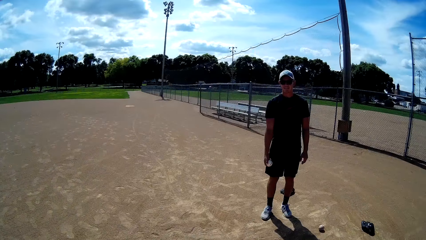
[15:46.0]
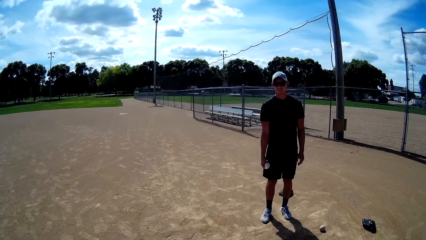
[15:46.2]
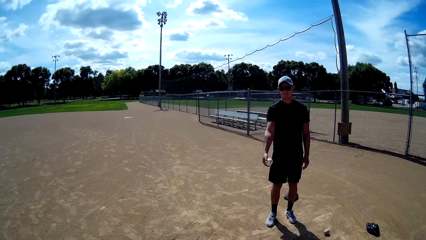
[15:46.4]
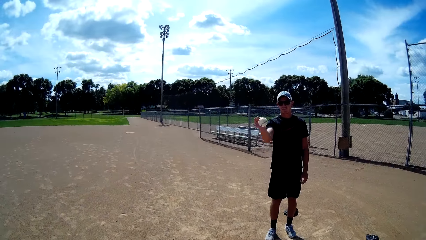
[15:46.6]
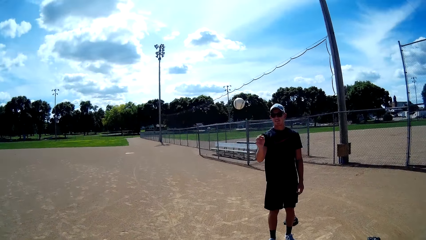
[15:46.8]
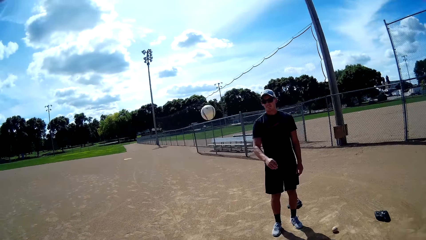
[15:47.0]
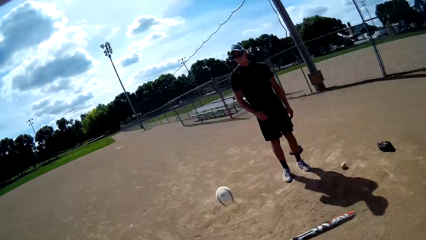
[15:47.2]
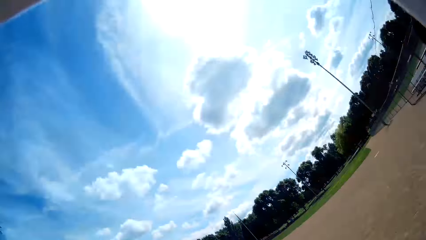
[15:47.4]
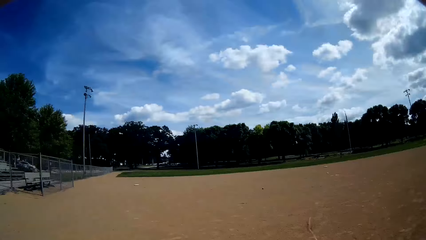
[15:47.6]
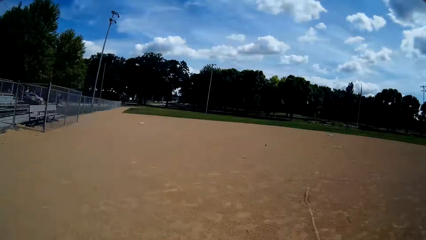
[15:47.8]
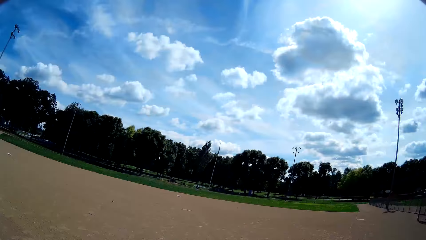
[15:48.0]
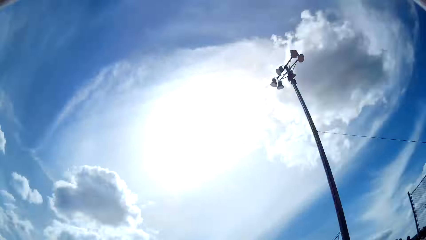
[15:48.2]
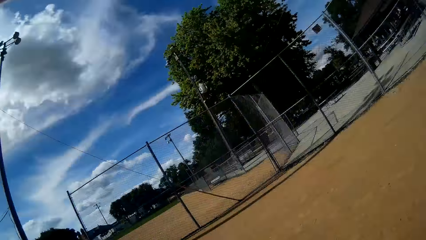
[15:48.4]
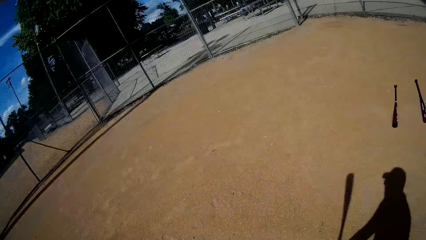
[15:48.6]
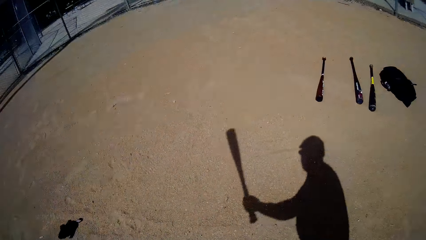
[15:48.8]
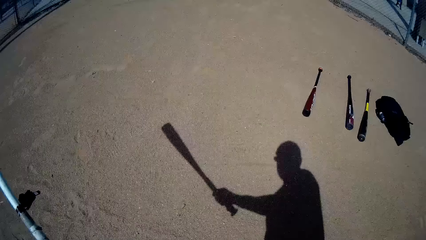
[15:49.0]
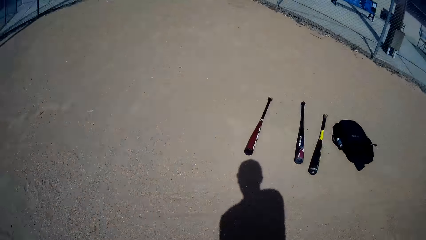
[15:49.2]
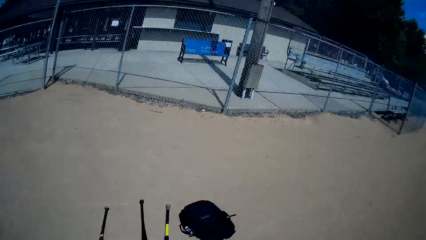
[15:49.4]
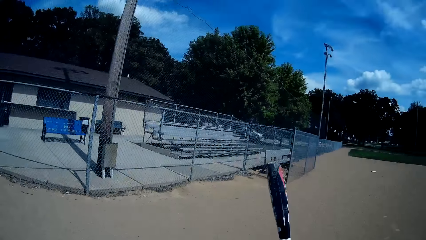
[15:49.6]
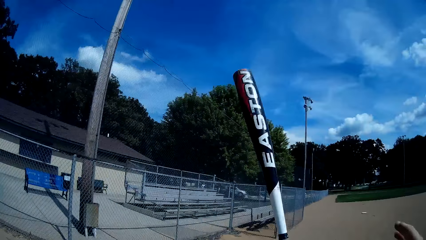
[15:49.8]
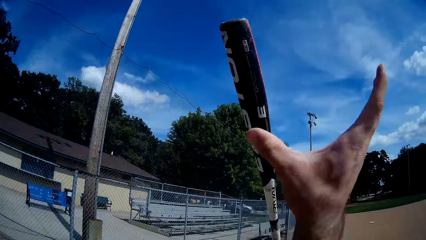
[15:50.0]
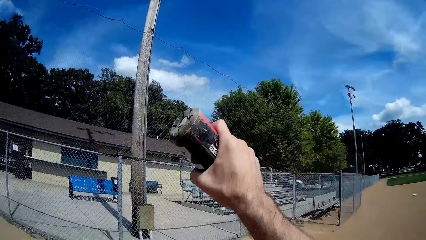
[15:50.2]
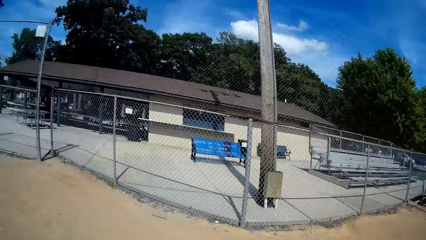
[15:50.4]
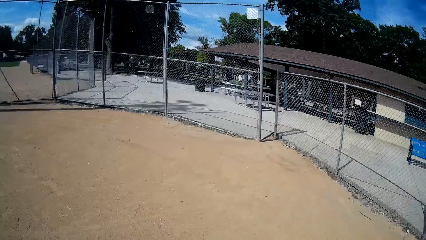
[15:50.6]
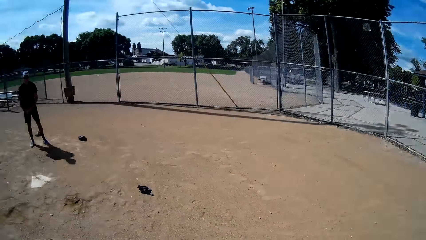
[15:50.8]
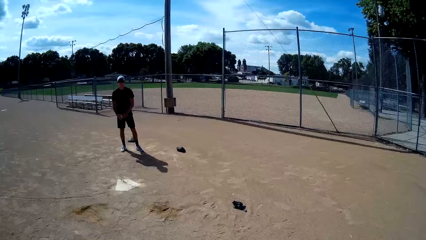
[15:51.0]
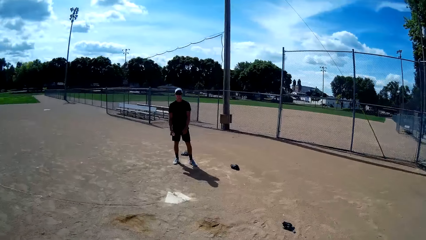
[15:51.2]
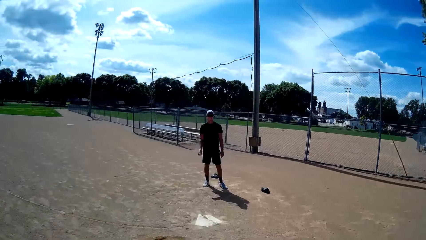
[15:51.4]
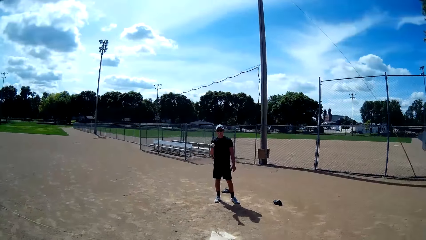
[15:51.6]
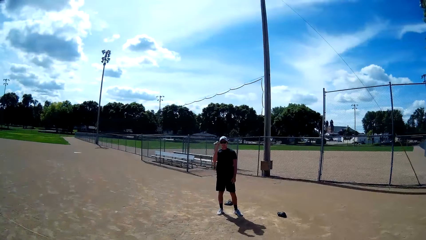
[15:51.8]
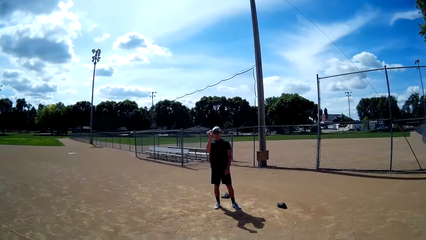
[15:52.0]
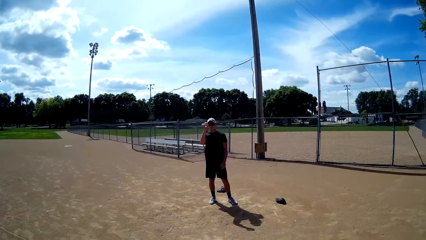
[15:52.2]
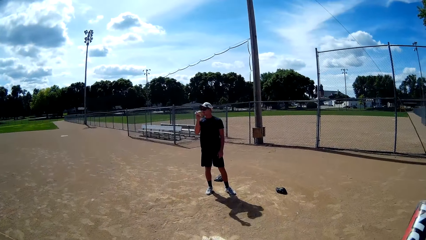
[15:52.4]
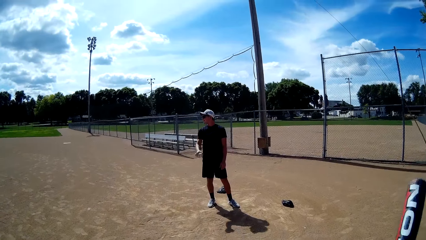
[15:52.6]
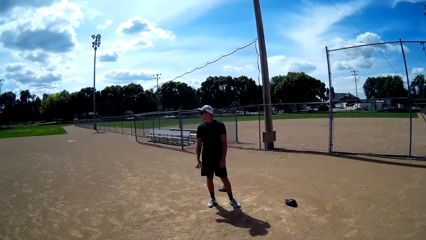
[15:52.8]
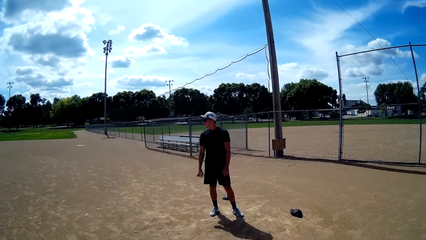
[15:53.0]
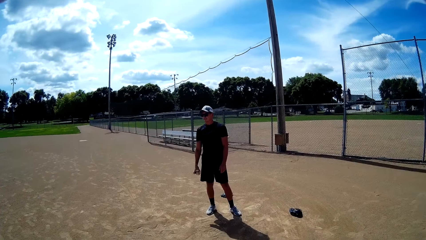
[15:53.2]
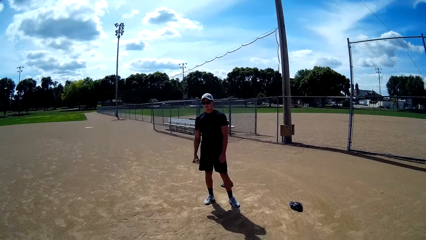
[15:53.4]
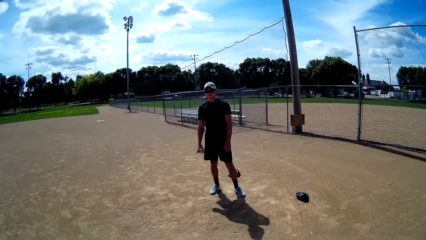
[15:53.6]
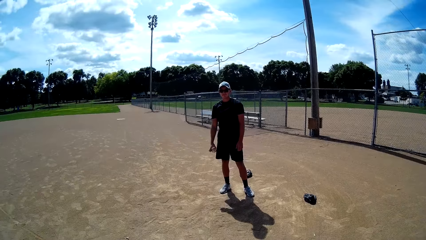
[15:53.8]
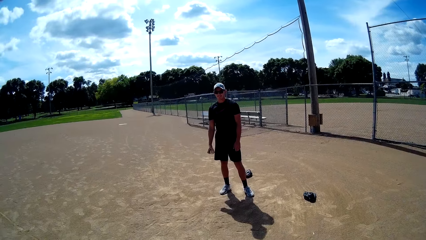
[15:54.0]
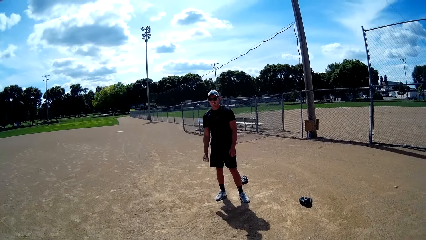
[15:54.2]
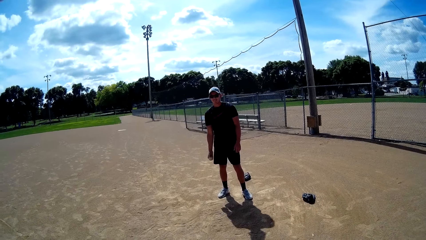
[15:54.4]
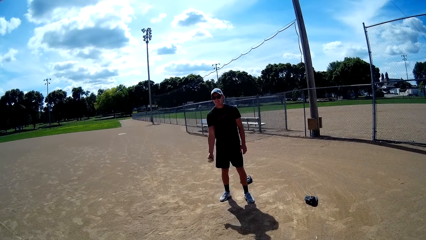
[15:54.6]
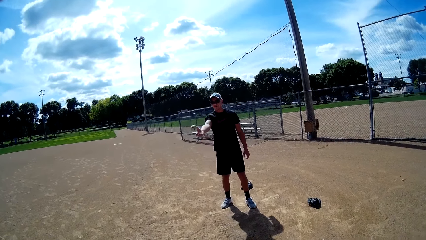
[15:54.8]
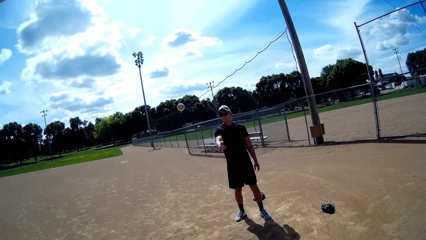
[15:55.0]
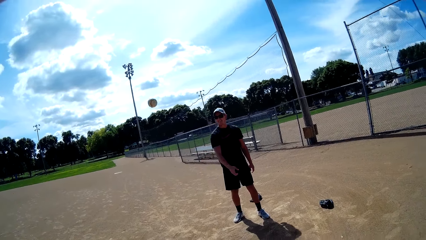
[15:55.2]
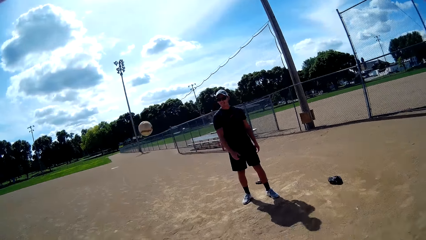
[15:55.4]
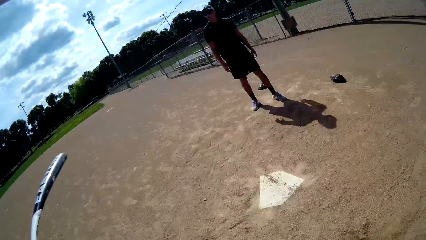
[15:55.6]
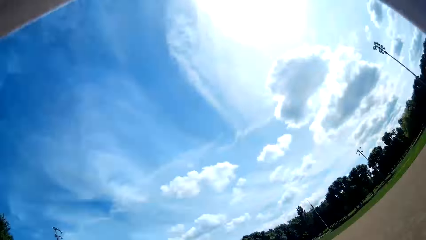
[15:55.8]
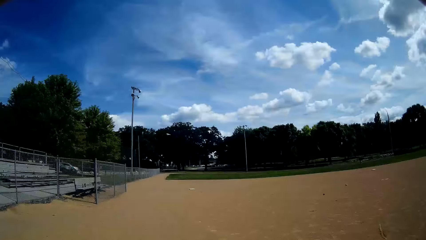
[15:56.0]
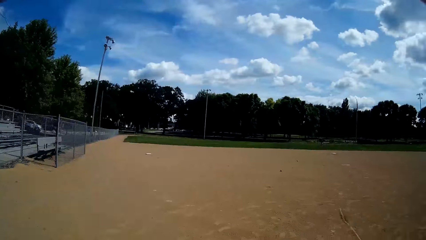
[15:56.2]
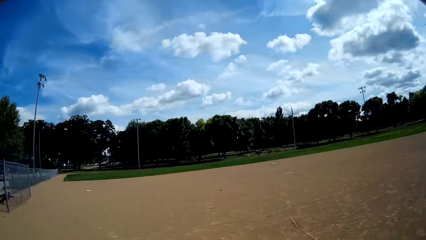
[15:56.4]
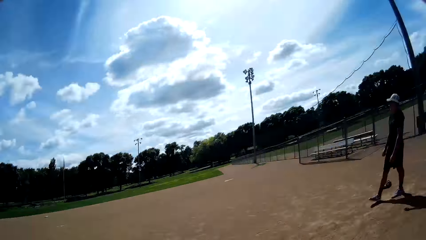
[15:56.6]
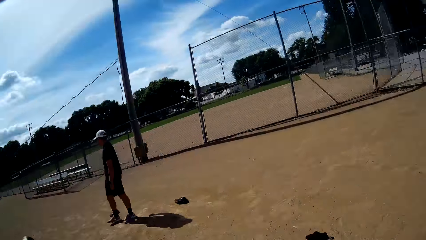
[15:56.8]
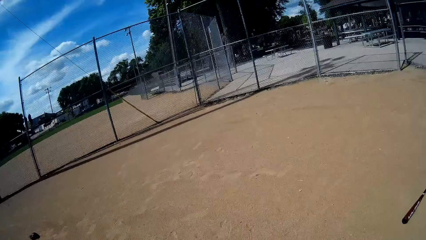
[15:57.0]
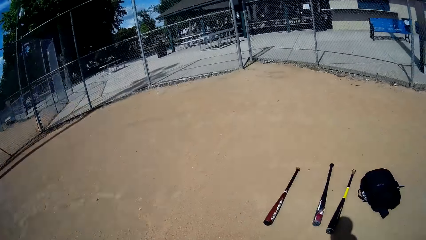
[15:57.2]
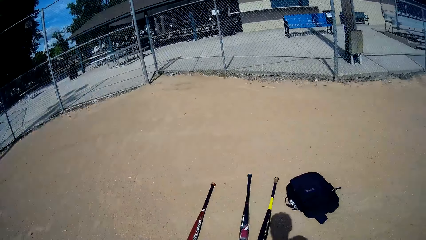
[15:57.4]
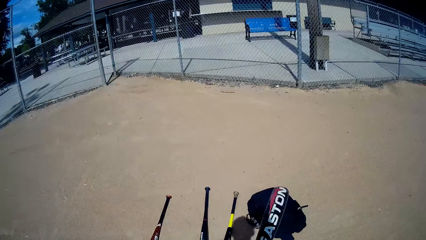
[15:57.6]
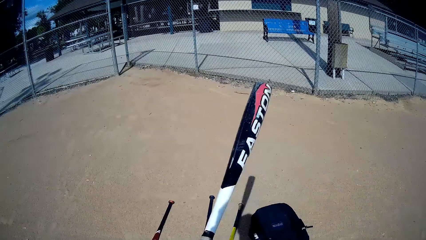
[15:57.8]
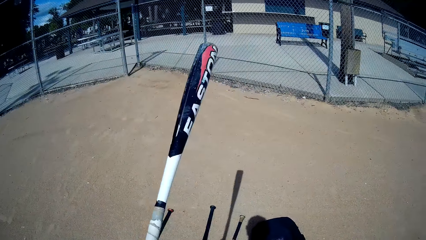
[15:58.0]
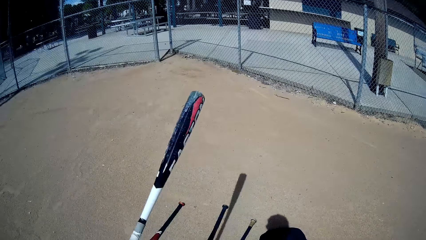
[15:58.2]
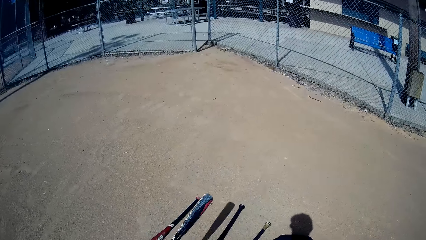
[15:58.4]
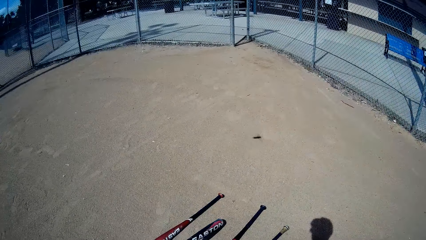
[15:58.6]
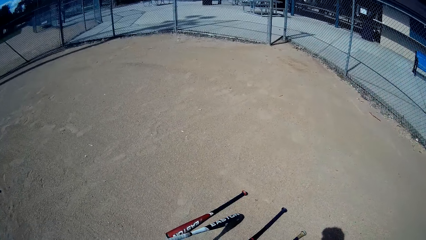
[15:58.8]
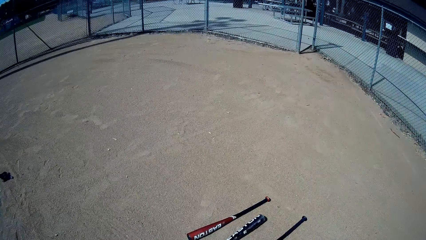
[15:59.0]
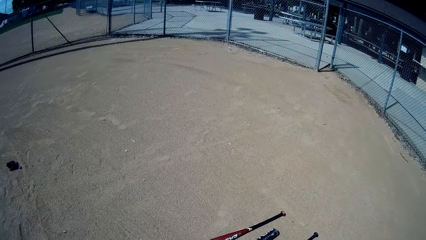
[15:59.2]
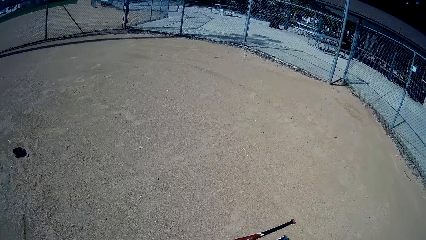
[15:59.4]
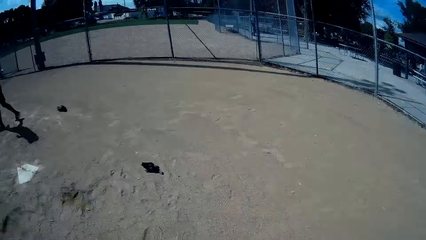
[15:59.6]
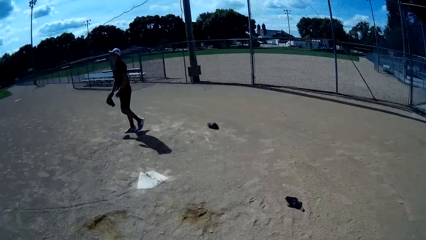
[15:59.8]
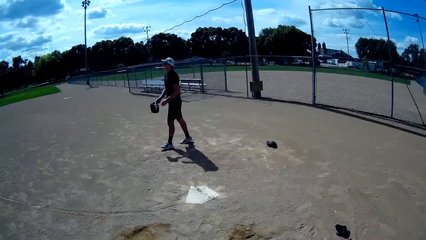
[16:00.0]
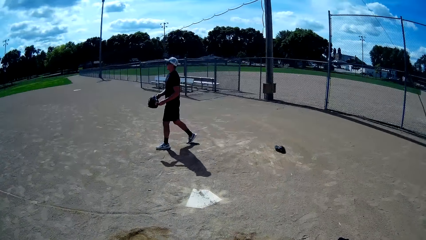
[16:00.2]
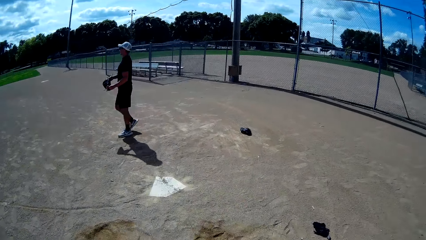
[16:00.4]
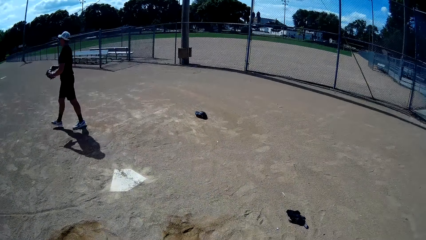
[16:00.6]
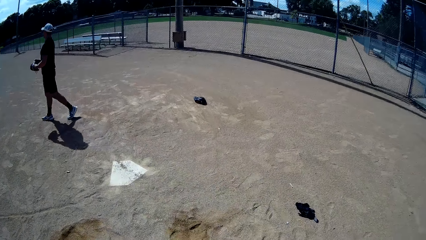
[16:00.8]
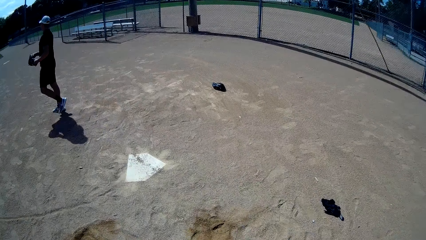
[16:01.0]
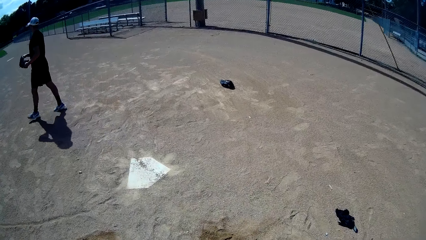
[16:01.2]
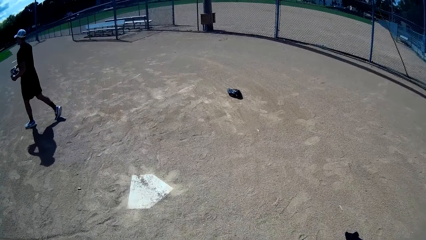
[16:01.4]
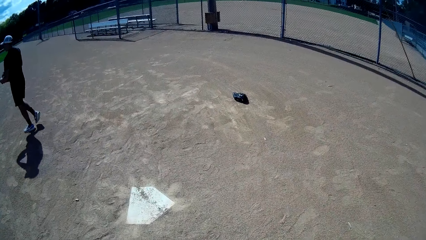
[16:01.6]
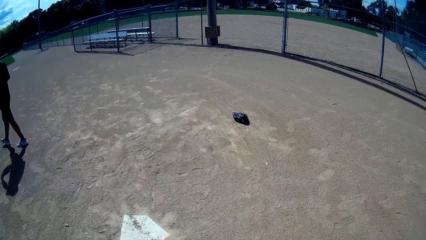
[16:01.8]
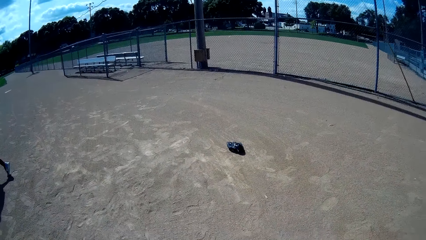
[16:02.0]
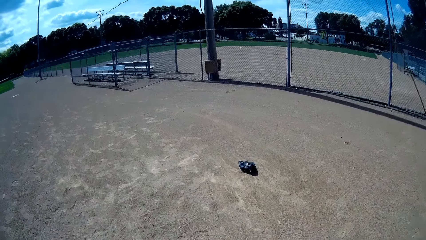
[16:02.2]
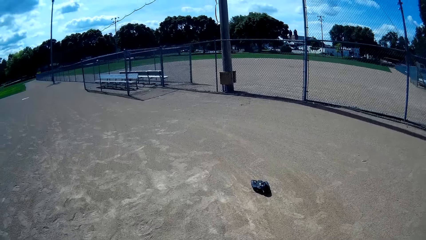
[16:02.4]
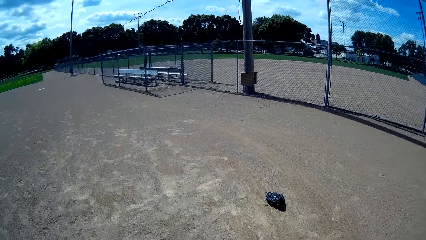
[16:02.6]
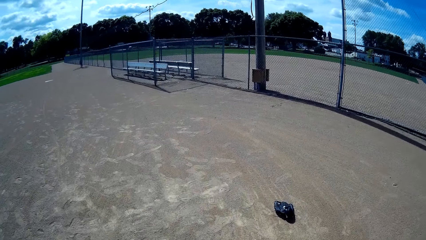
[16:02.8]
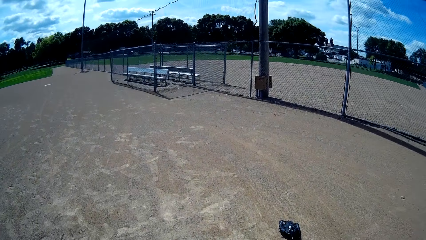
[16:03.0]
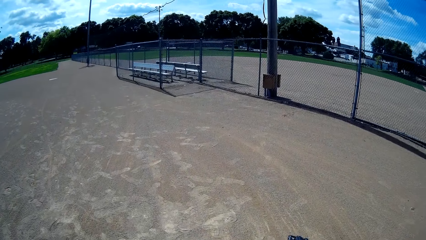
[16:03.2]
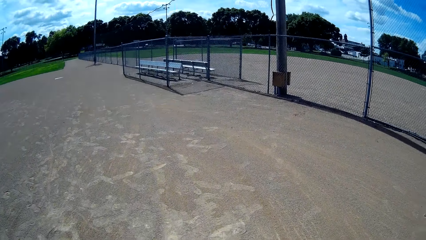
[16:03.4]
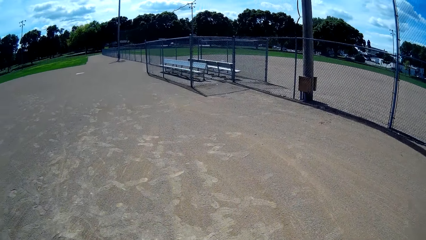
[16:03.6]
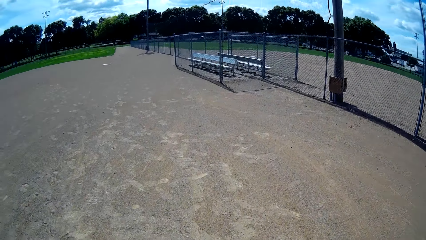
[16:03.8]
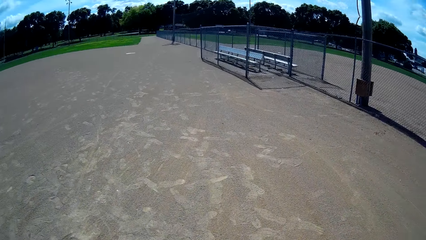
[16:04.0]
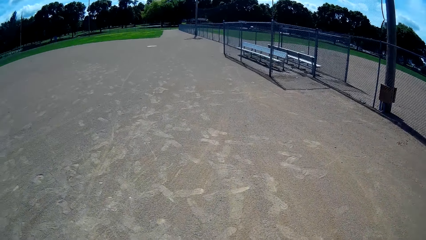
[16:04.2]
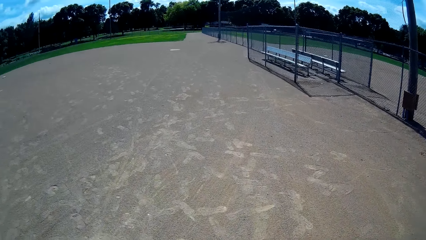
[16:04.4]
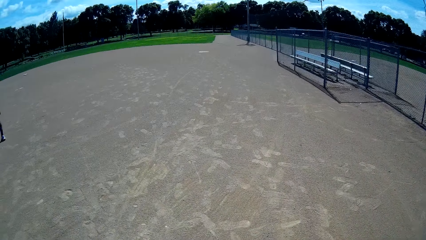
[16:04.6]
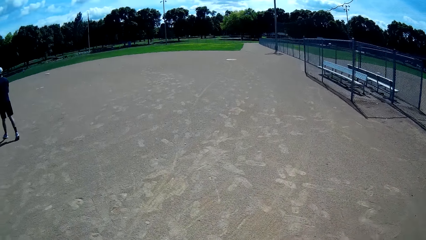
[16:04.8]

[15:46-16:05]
A man throws another ball towards the camera wearer with his right hand. The camera wearer hits the ball with the baseball bat in his hands. He throws the baseball bat up. He moves the bat to his right hand. He catches the baseball bat with his right hand. He walks towards the man. The man throws another ball towards the camera wearer with his right hand. The camera wearer hits the ball with the baseball bat in his hands. He throws the baseball bat to the ground. The man walks towards another ball on the field. The man walks around. The camera wearer walks behind the man. He walks around.
